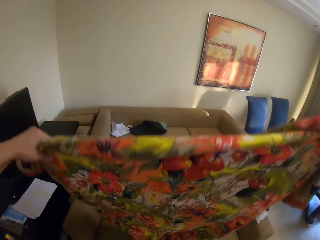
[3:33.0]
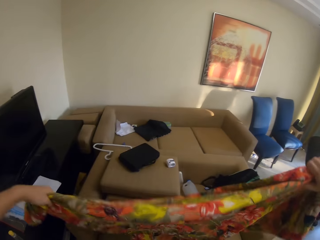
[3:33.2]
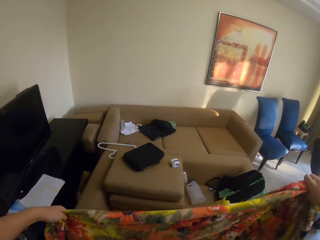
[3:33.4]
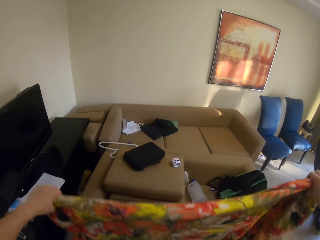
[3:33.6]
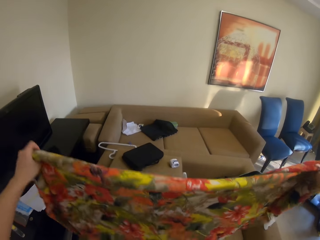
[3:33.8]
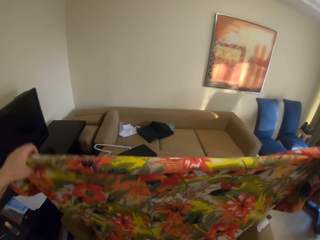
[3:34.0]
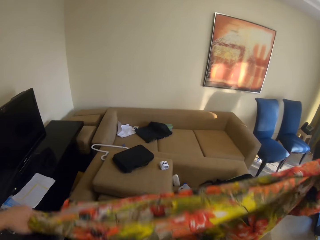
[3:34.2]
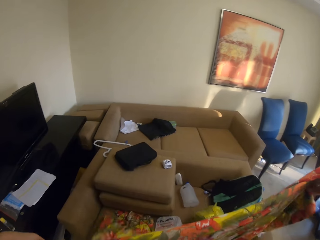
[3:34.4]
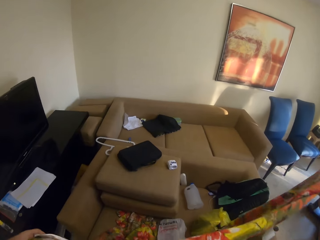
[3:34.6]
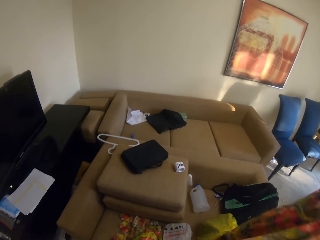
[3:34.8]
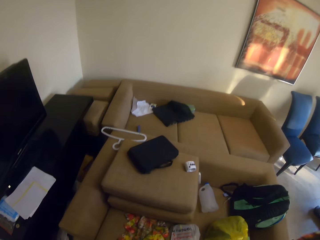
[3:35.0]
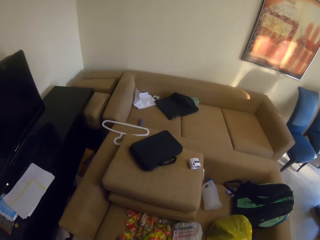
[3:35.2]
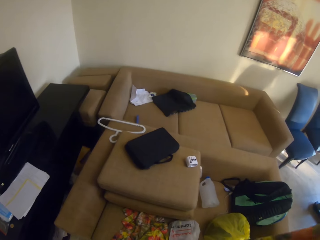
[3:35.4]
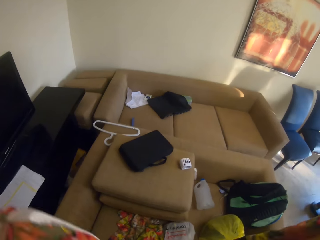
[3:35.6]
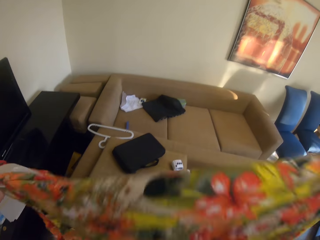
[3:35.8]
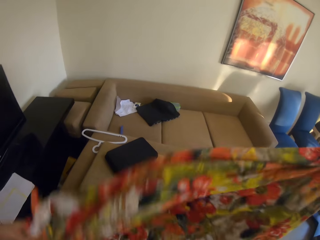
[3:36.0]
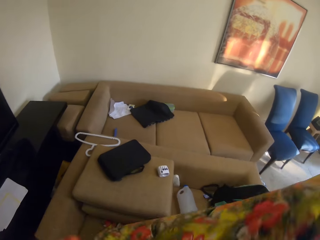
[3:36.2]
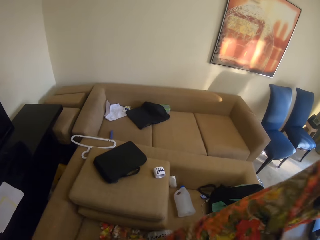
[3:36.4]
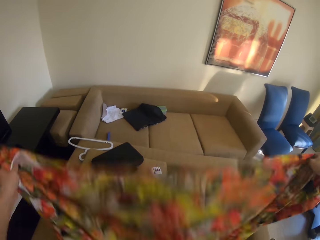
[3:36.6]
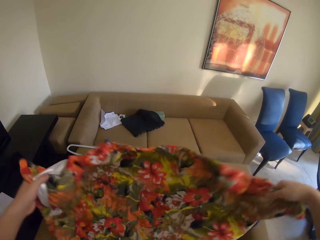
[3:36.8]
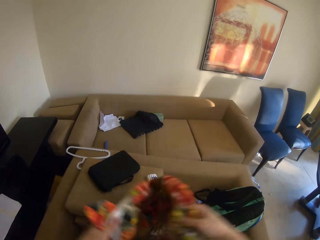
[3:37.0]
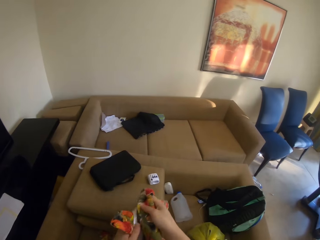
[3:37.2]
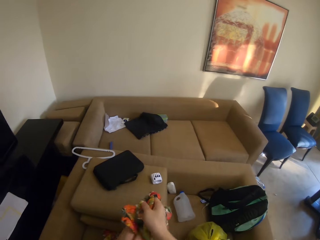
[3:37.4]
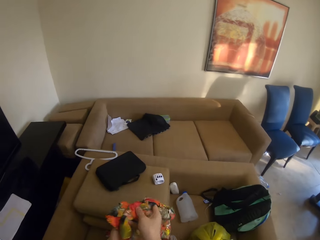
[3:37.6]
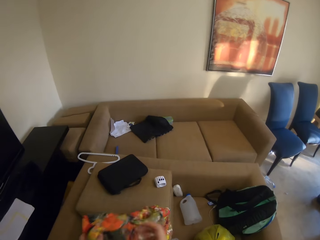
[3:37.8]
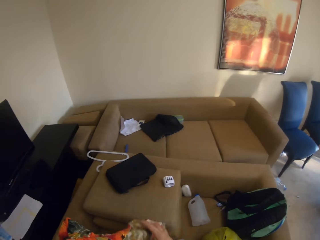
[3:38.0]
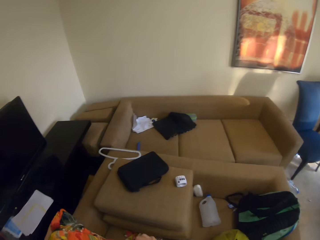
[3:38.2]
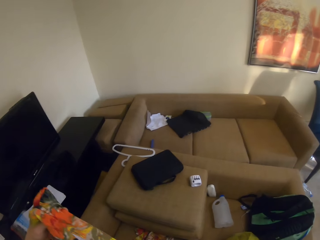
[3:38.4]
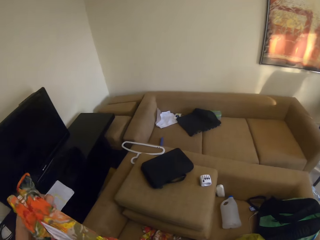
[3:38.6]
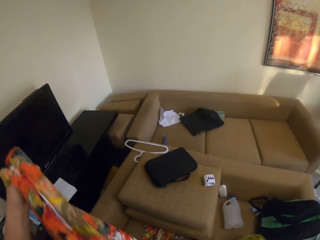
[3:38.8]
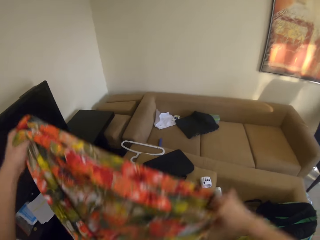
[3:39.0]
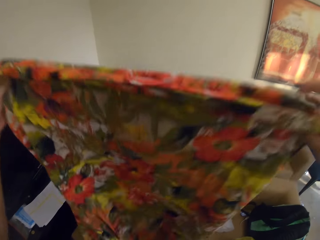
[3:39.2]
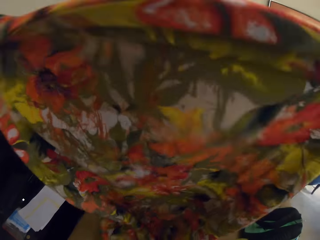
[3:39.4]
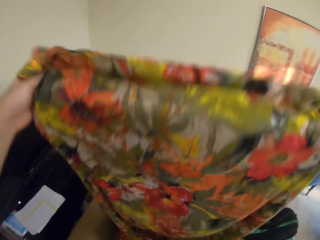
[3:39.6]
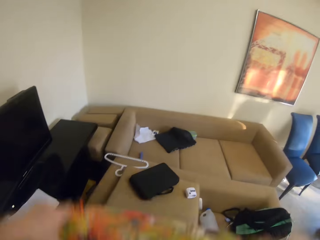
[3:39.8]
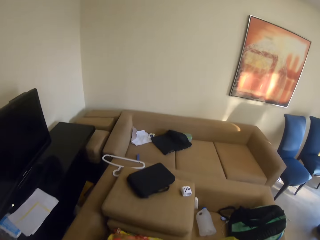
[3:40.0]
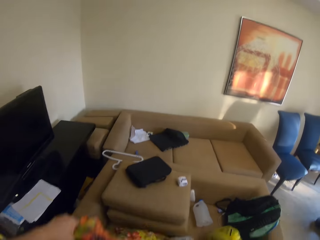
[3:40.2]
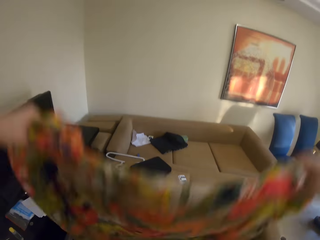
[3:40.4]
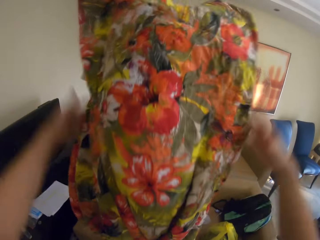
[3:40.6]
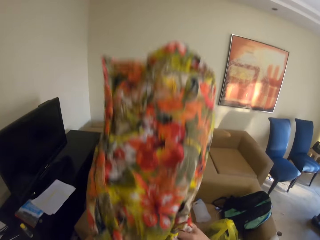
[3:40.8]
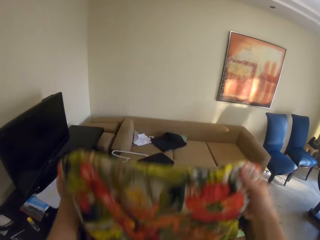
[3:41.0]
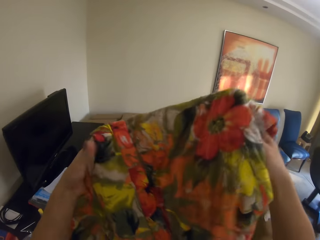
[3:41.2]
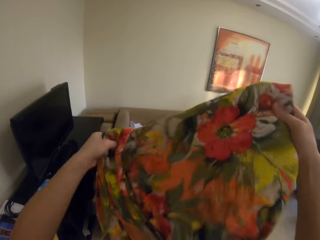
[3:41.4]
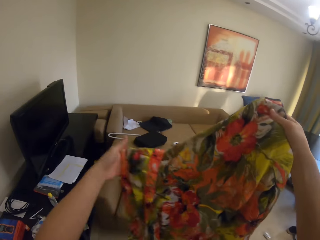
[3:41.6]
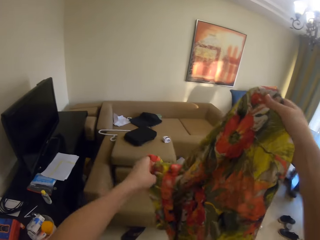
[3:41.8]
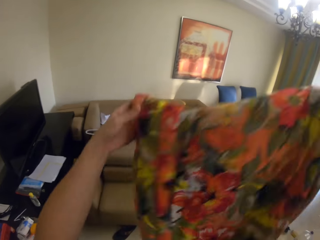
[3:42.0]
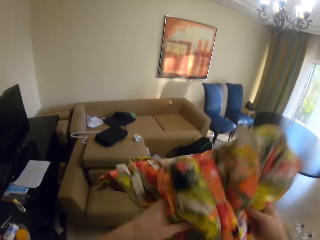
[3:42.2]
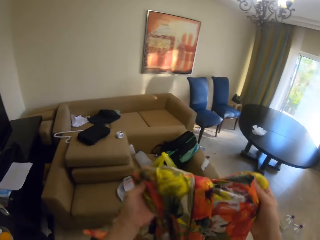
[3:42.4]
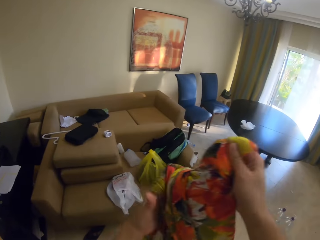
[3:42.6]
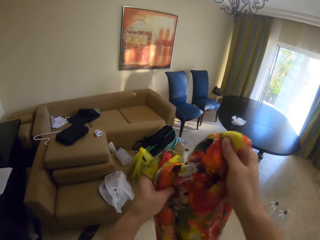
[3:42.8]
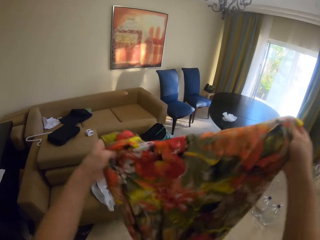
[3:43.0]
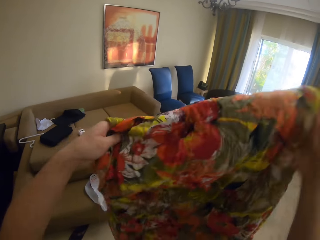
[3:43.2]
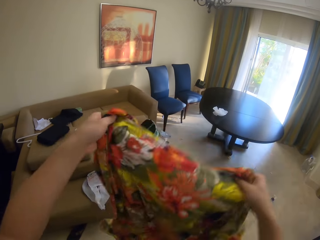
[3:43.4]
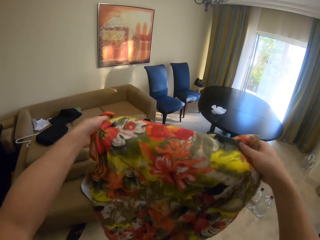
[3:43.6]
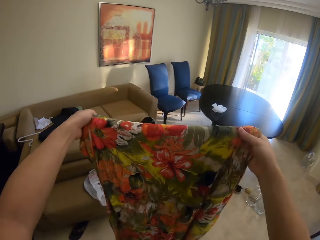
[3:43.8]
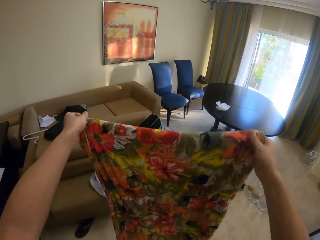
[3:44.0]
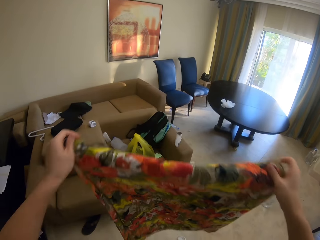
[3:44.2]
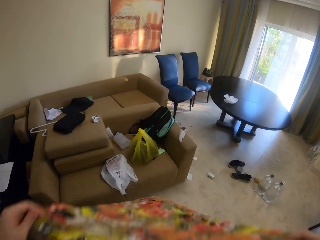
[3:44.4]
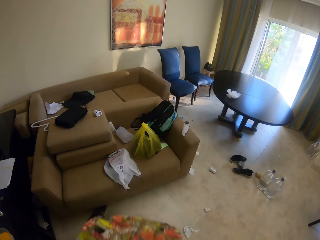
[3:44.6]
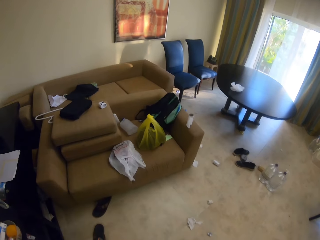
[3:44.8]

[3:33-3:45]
The camera wearer folds the shawl. They fold the cloth.

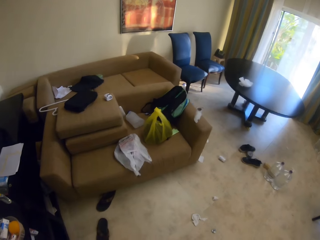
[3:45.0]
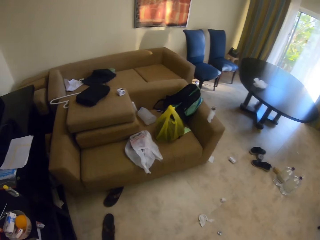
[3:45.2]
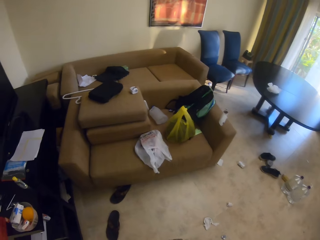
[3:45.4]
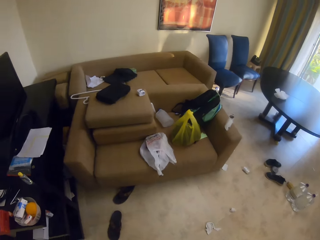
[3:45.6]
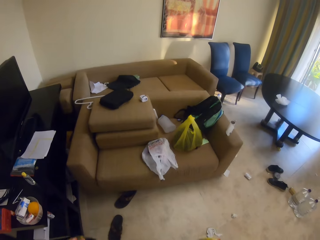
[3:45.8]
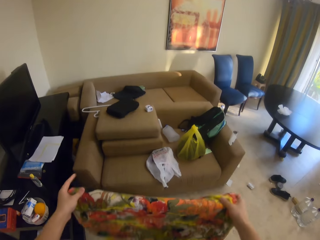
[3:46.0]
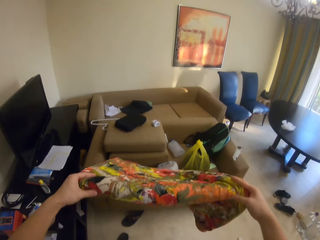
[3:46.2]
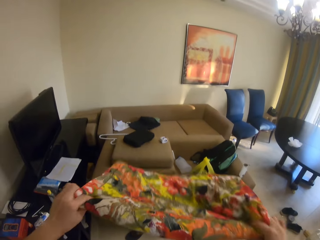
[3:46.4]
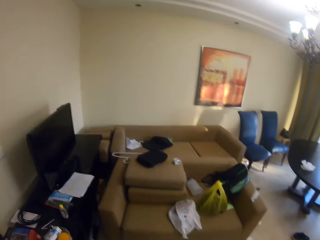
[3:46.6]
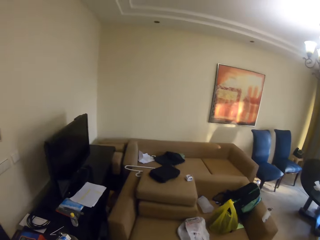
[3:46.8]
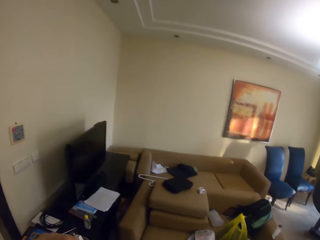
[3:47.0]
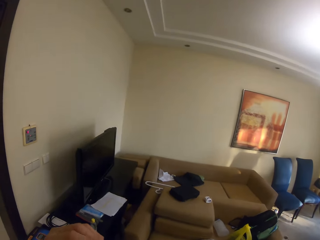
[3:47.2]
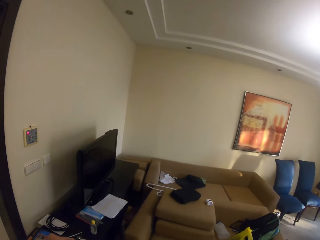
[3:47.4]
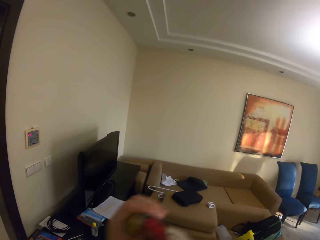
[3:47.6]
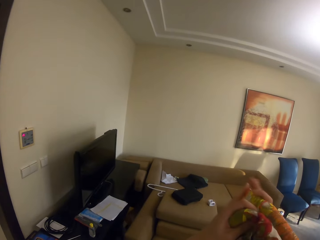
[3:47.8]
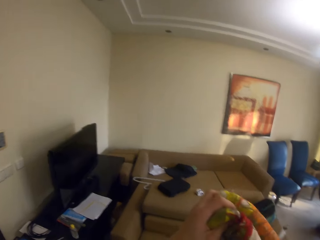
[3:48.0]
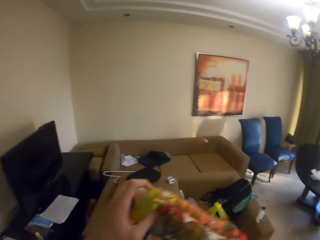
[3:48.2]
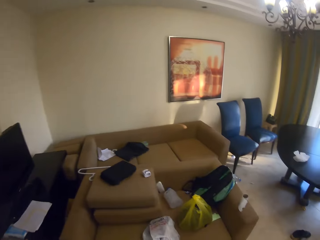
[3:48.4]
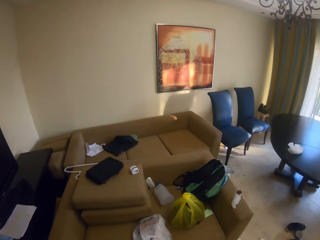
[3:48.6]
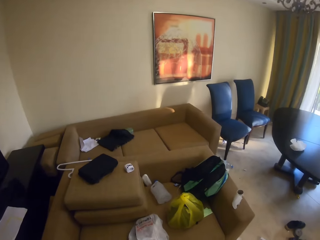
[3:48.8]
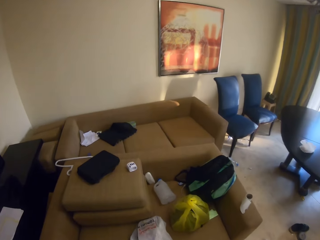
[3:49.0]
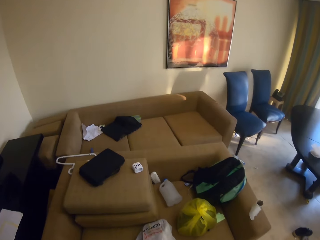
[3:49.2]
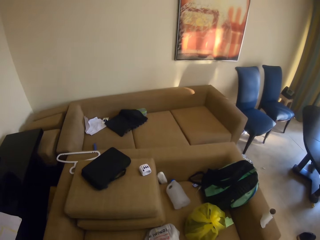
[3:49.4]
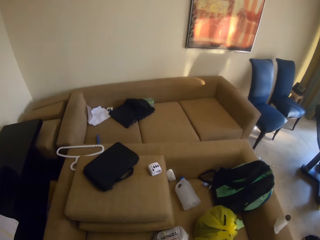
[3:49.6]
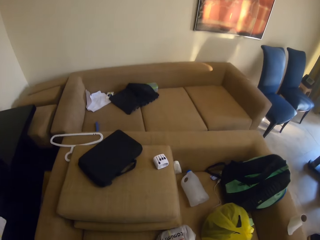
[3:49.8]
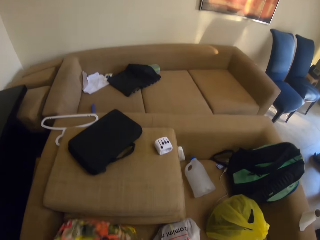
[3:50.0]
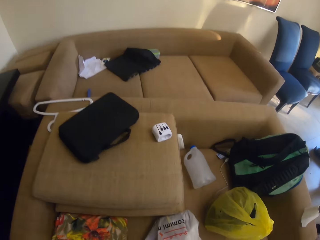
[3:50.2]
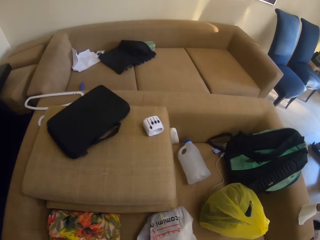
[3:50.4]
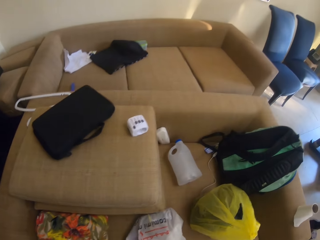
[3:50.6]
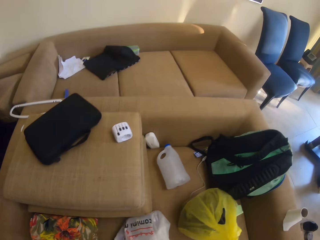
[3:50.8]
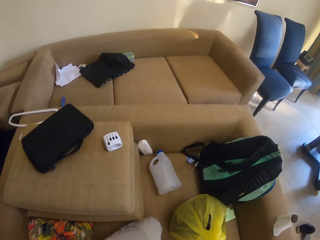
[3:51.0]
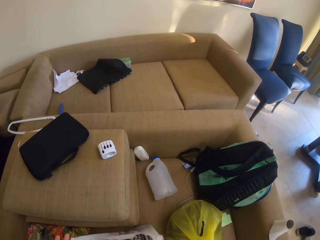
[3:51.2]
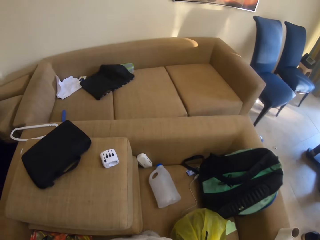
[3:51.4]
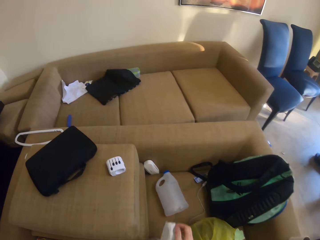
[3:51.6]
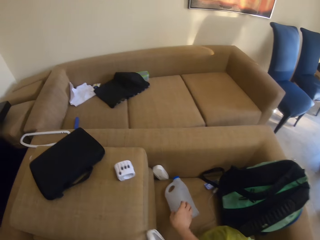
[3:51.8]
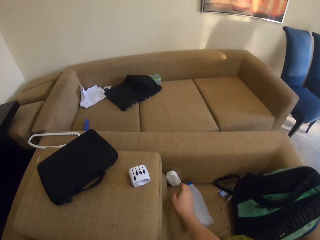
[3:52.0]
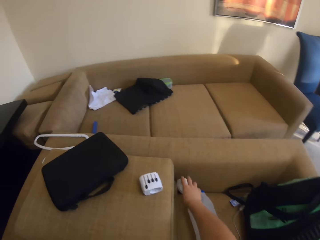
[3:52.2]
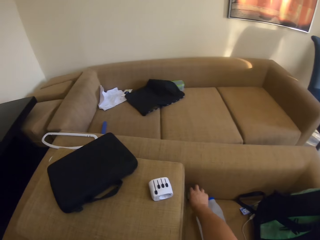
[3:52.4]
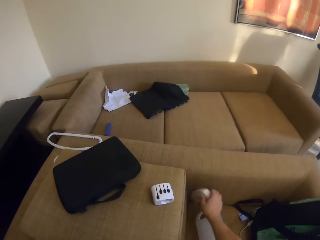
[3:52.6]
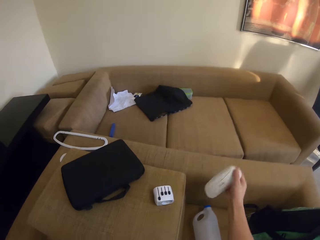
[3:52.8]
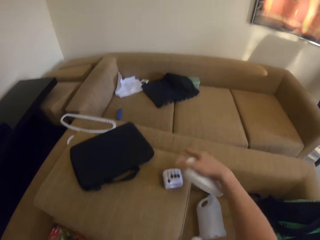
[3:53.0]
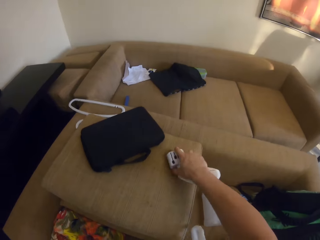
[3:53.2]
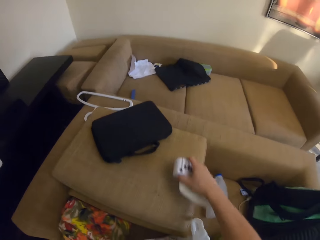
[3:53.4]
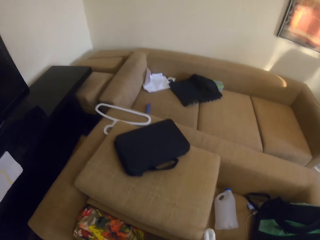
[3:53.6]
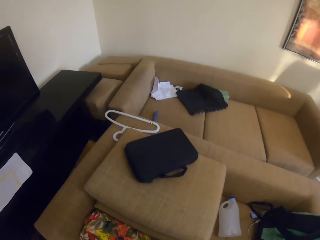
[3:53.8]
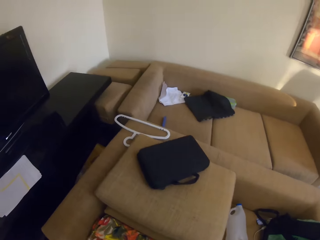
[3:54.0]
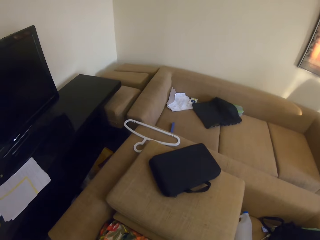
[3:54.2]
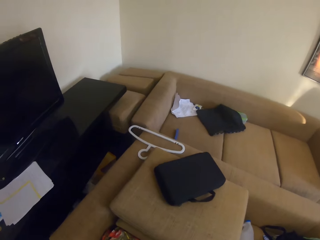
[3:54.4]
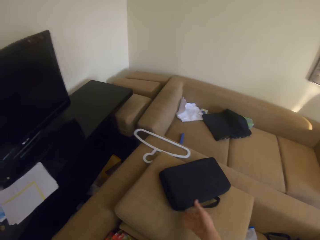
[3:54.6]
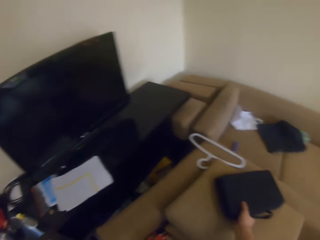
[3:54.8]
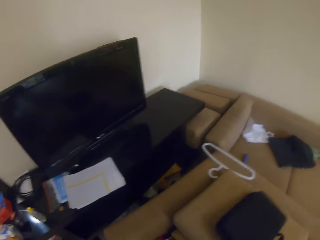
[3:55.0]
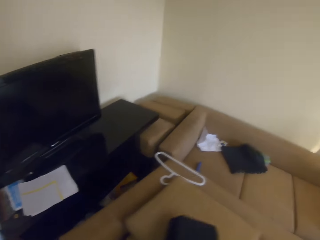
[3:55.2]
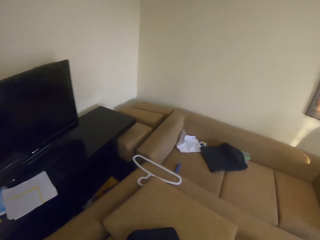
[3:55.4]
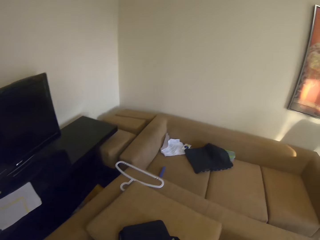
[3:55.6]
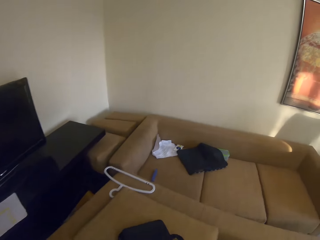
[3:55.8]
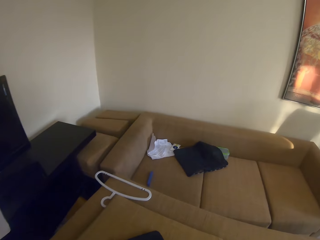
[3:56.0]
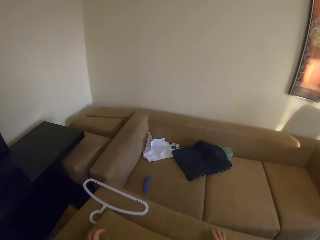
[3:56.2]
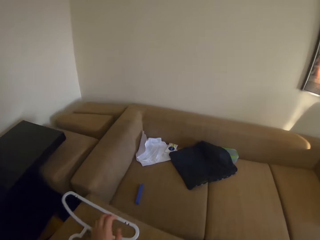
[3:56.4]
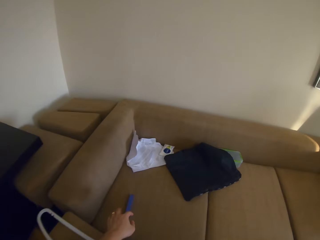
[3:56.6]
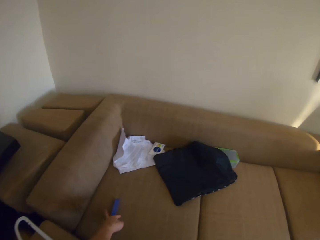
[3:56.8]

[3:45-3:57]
The camera wearer places the shawl back on the couch. They pick up a nylon bag. They pick up a white box from the couch. They pick up the white box. They pick up a bag. They pull the bag.
